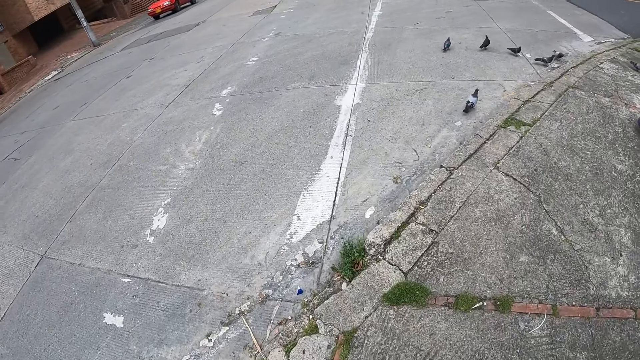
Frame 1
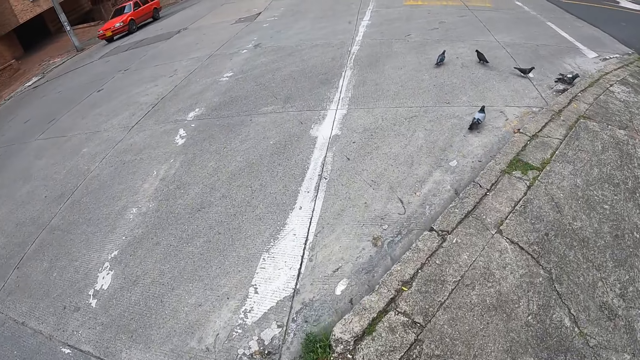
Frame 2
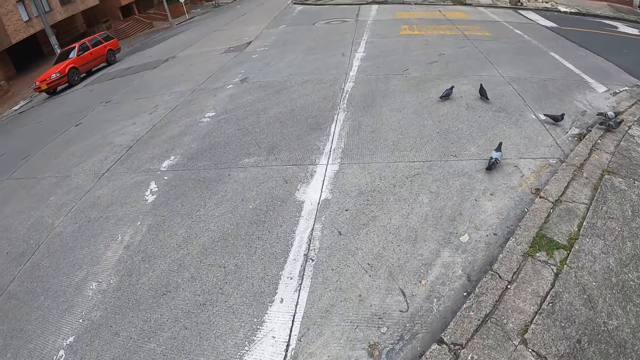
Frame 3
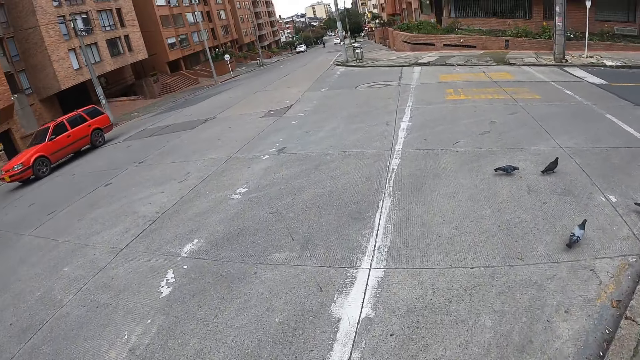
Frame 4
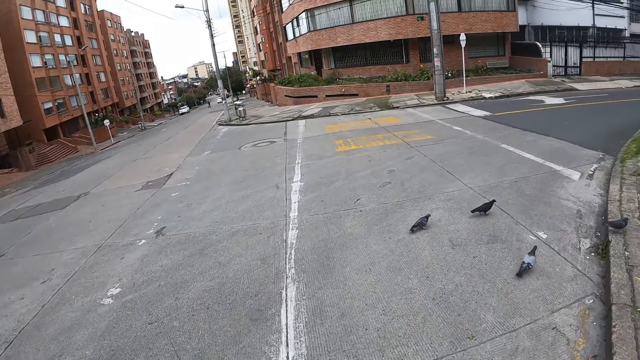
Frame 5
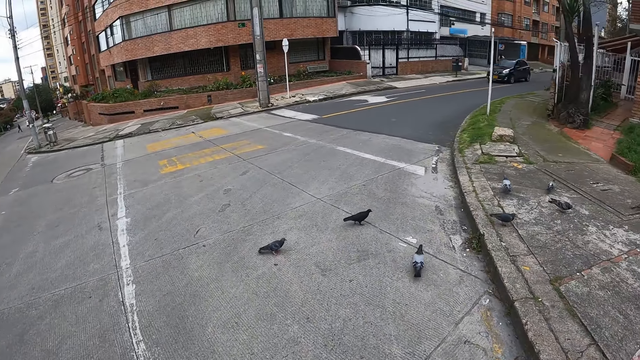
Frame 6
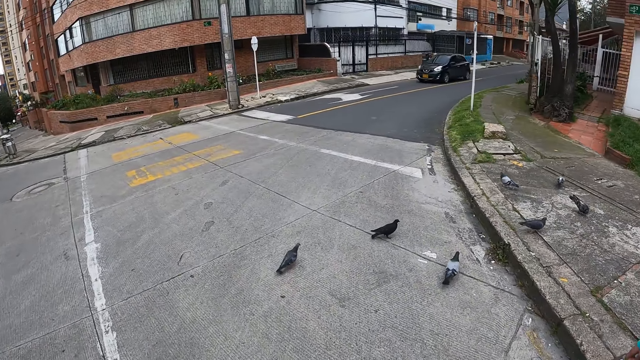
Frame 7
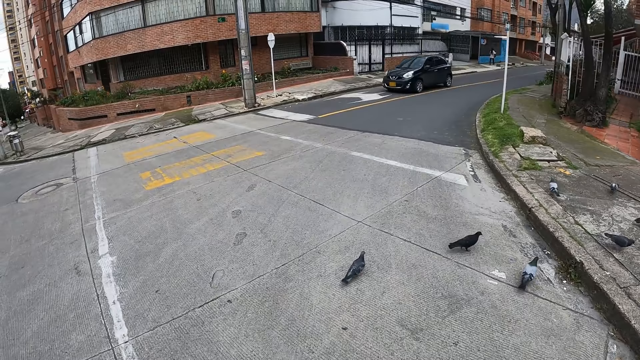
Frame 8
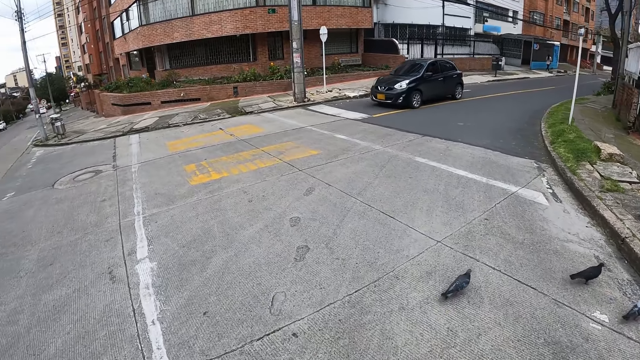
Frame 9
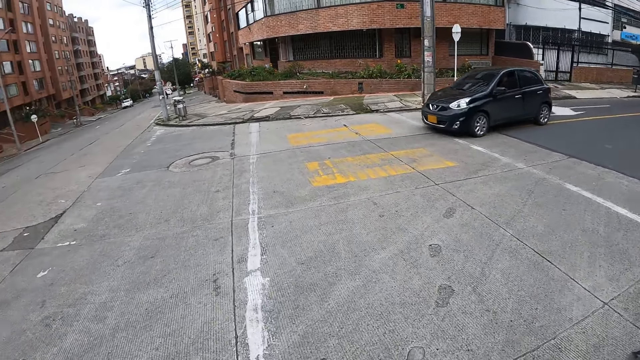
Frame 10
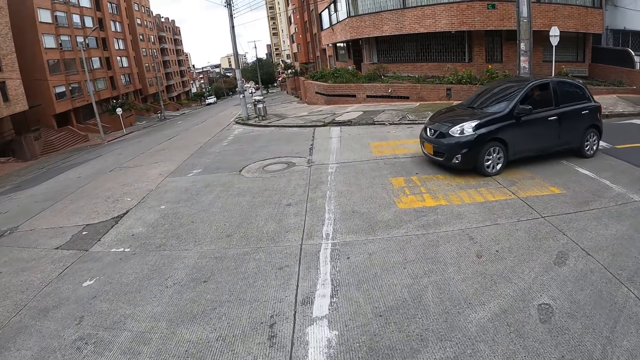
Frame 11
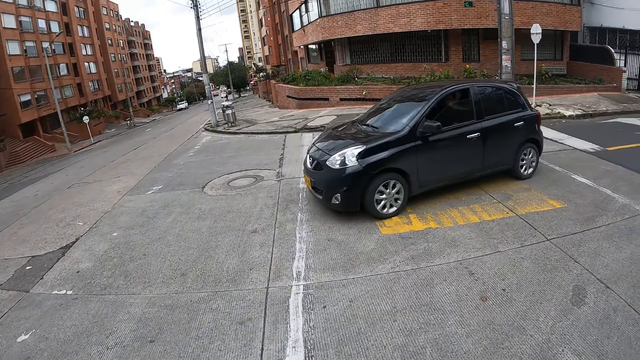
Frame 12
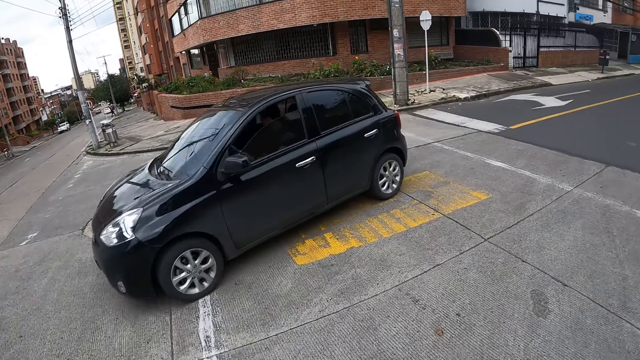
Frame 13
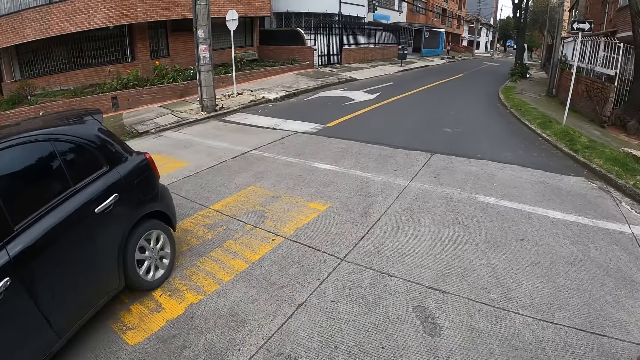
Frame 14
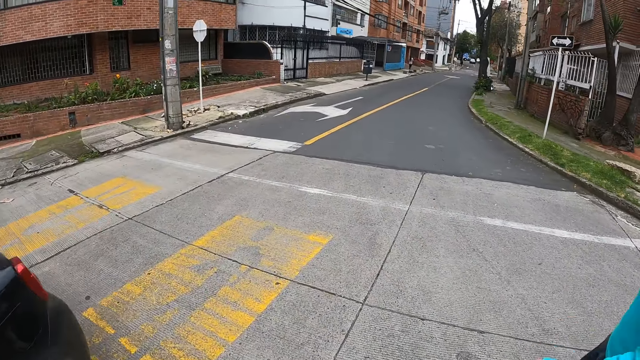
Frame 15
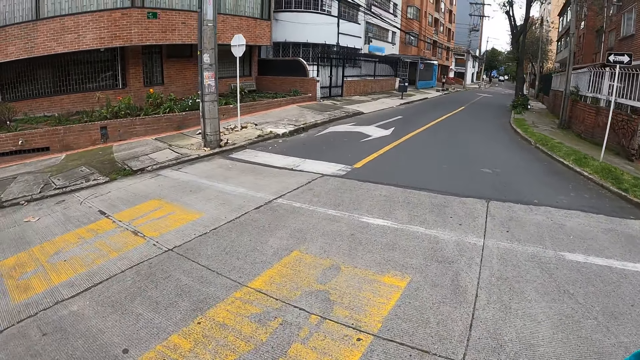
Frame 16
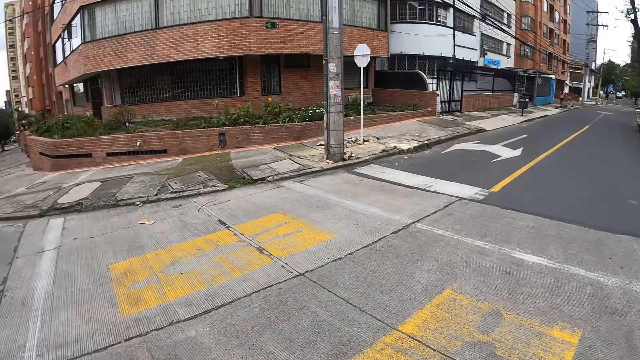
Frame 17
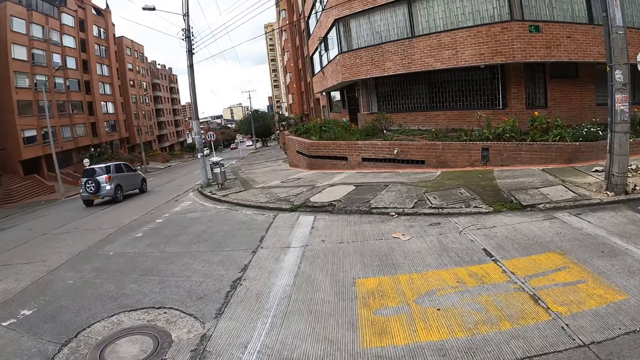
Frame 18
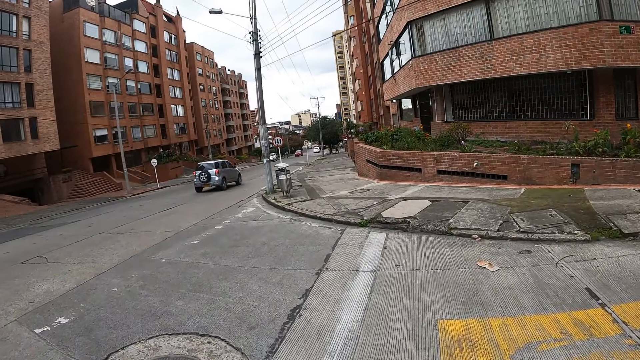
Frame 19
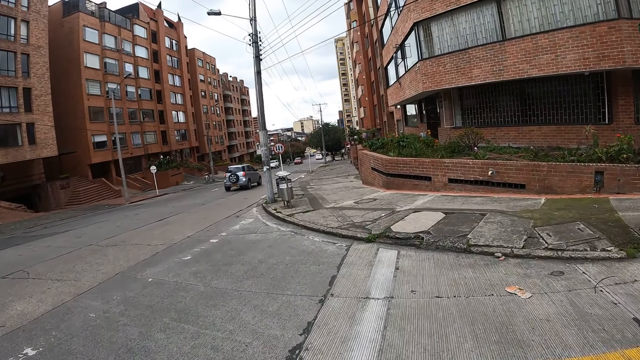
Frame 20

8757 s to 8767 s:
The camera wearer crosses the road.

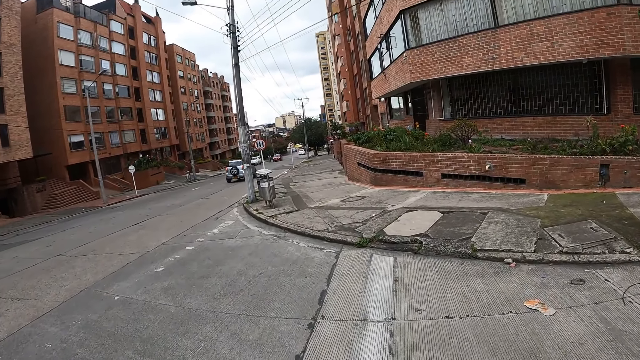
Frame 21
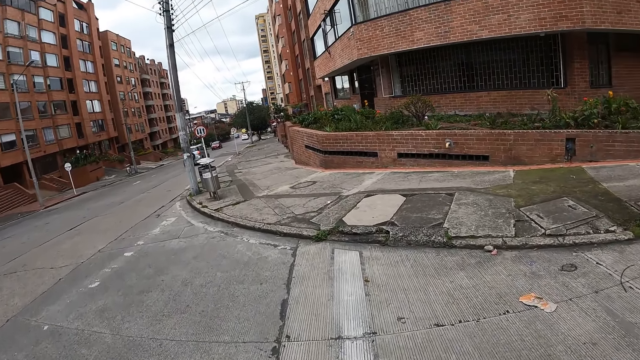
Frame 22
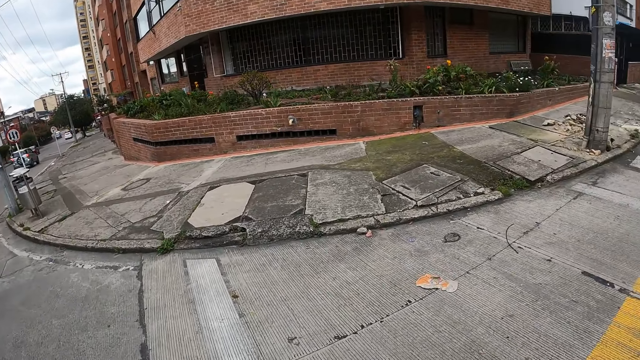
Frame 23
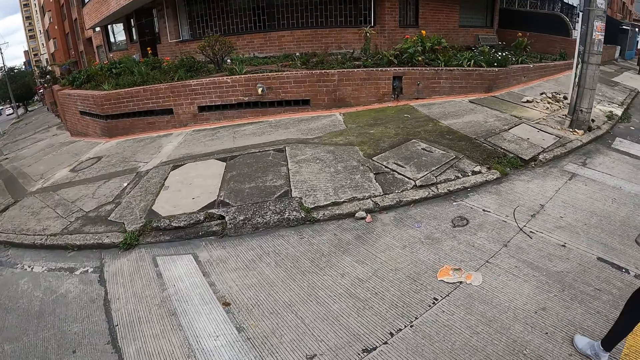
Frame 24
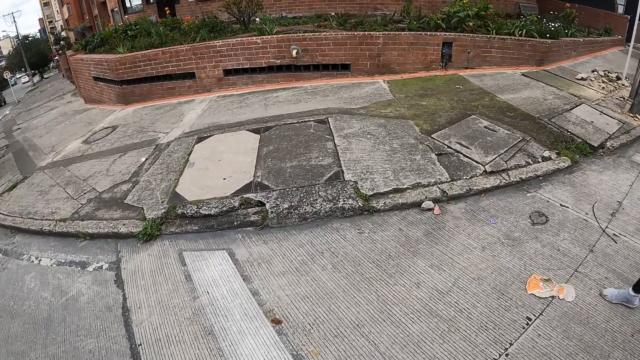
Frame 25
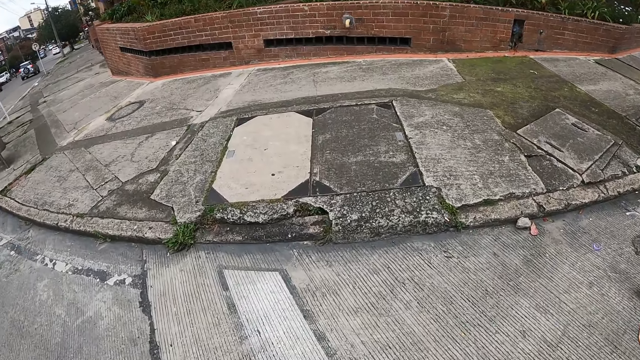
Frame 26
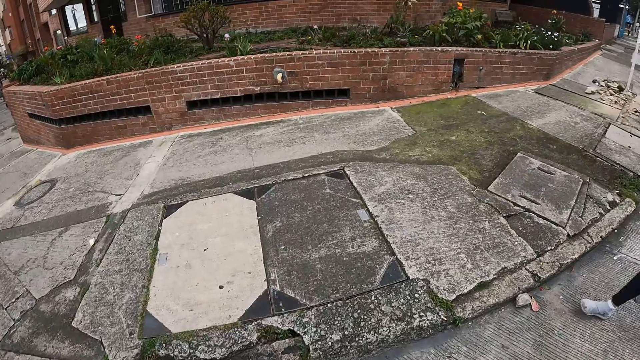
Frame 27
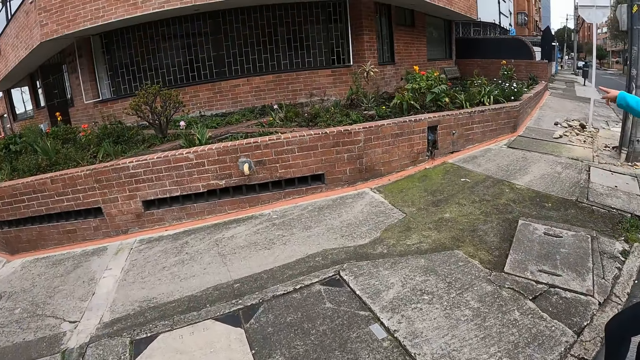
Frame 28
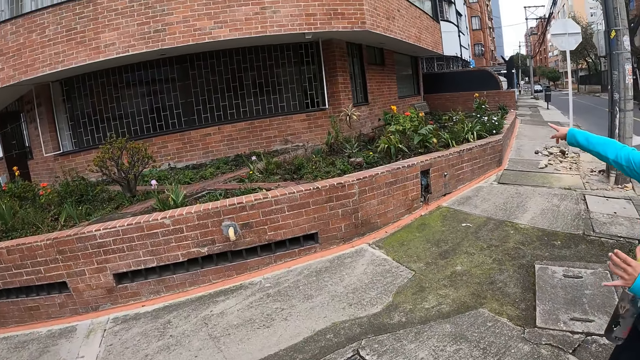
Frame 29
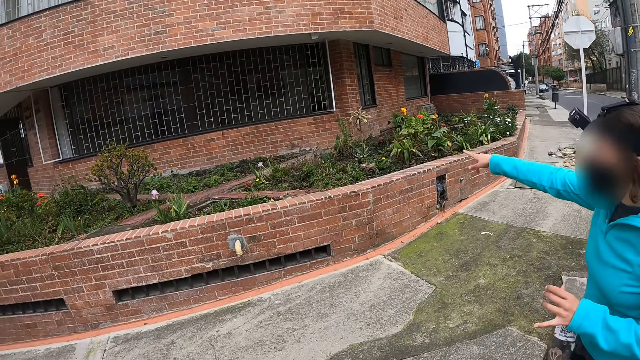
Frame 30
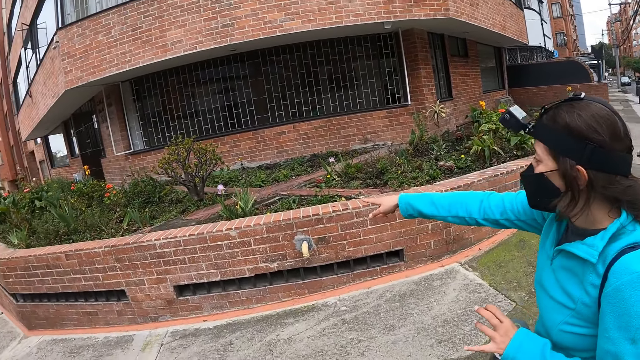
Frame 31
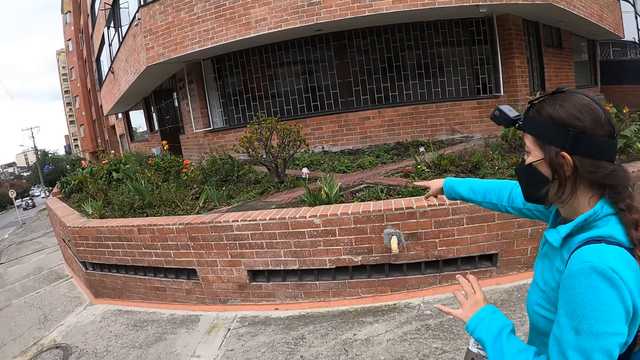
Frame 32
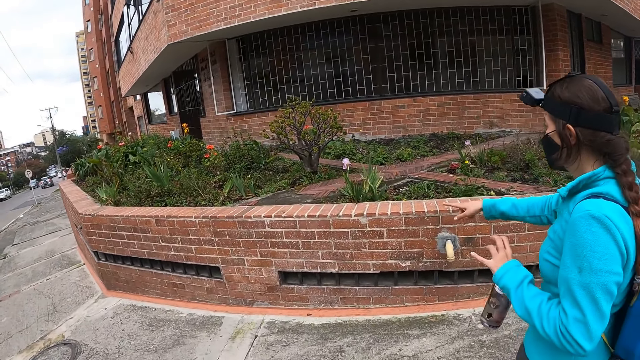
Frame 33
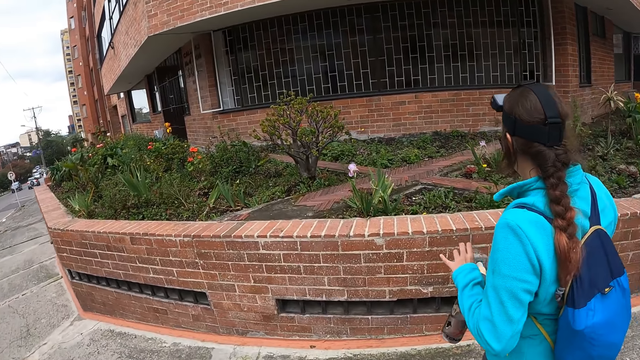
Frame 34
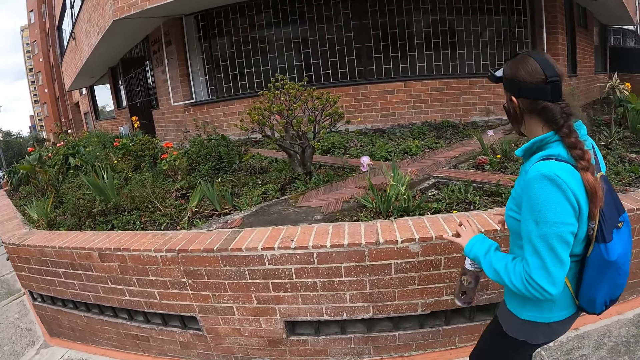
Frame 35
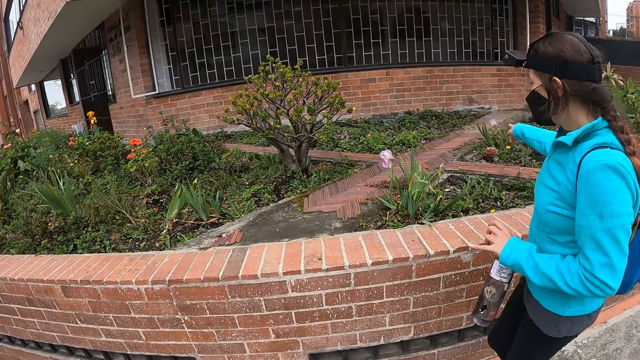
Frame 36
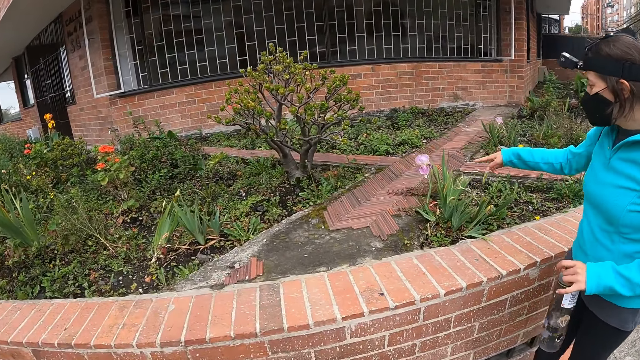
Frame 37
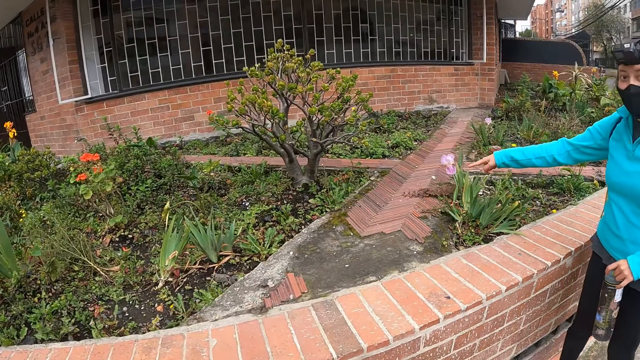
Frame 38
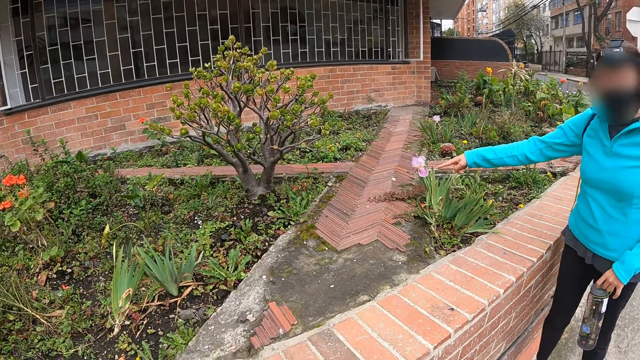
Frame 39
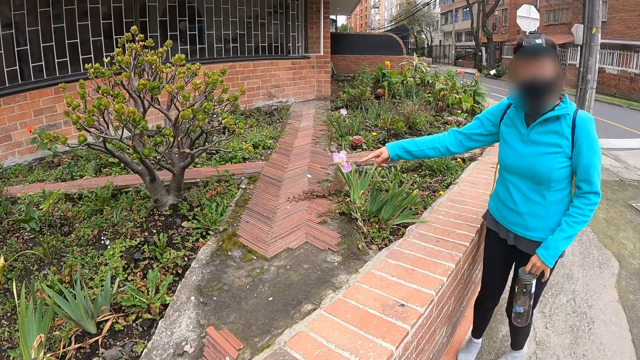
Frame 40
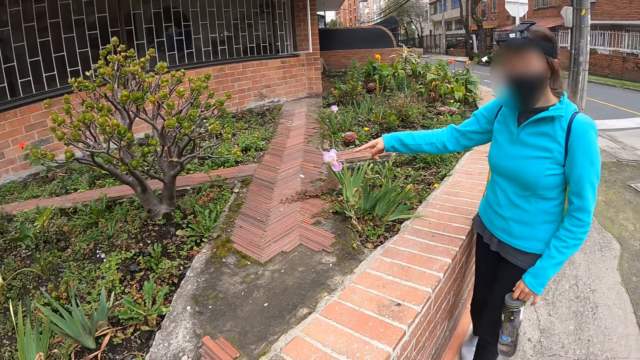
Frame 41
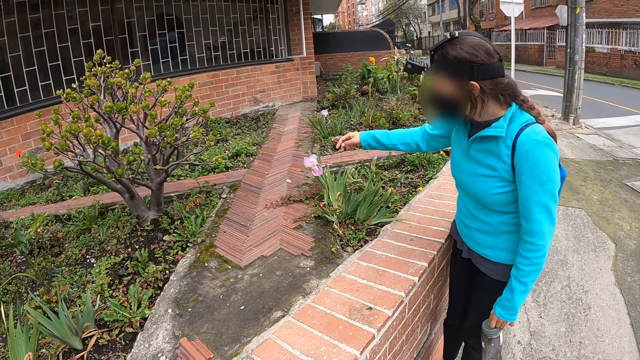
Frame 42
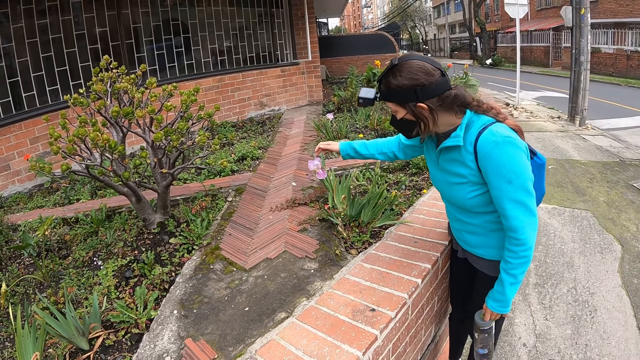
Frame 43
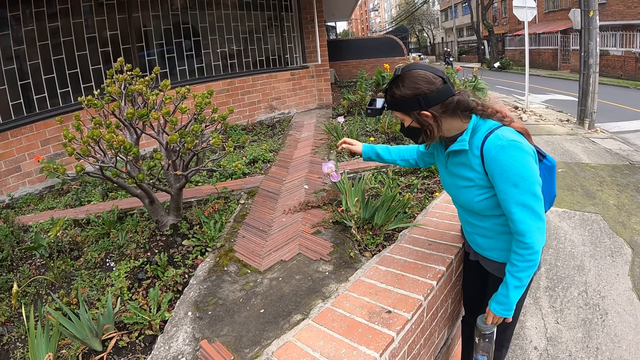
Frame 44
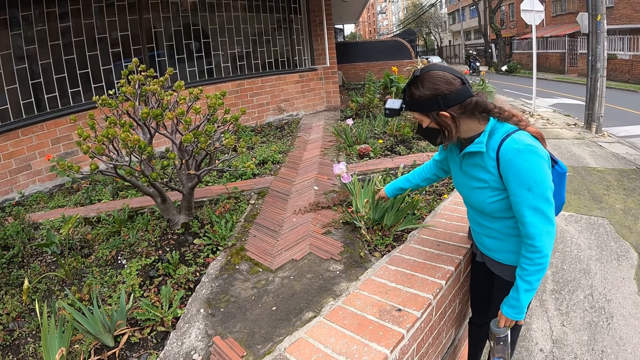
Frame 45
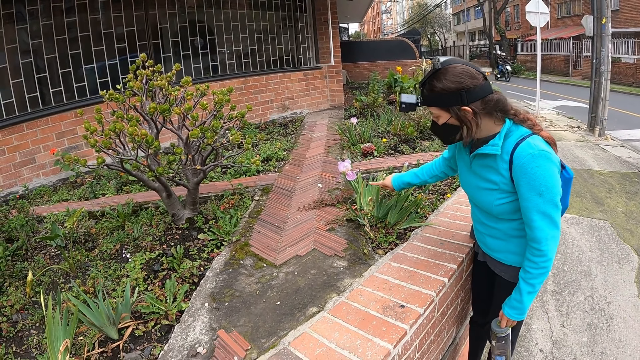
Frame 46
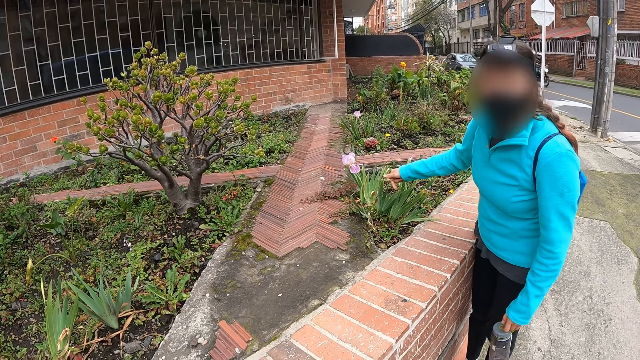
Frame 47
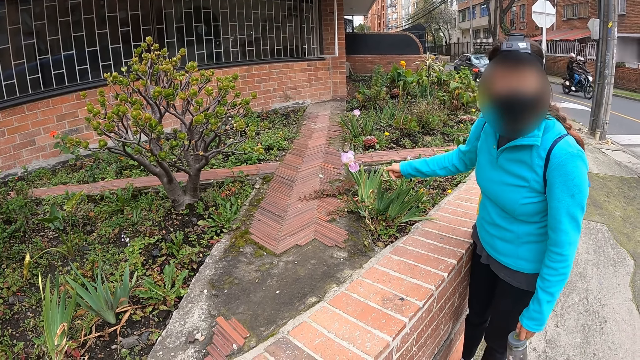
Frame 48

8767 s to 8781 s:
A woman crosses the road. The woman points her right hand to a house. The woman walks across a walkway. The woman points her right hand to a flower. The woman gestures at the camera wearer. The woman touches the flower with her right hand. The woman touches a plant with her right hand.
